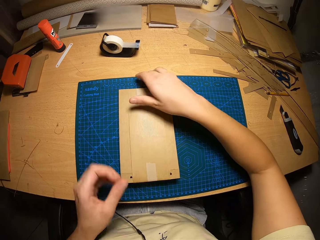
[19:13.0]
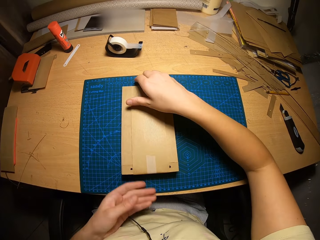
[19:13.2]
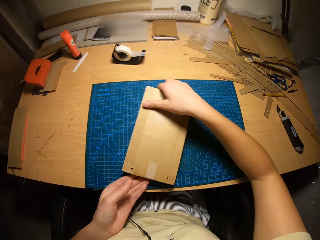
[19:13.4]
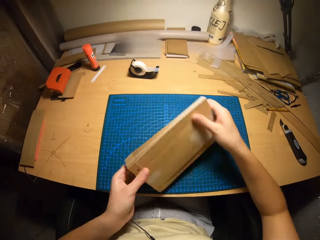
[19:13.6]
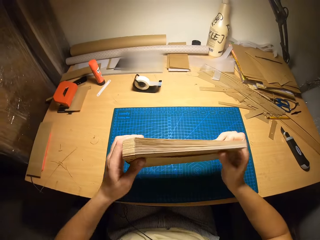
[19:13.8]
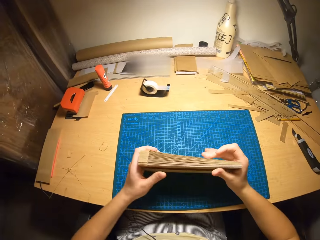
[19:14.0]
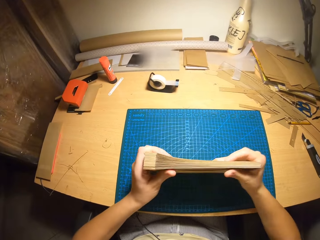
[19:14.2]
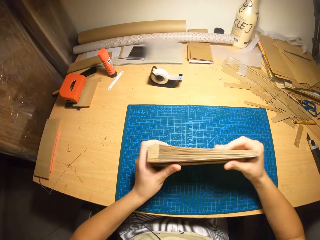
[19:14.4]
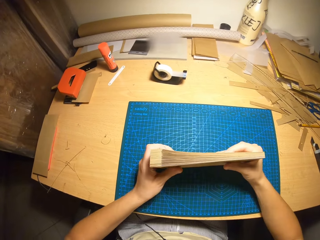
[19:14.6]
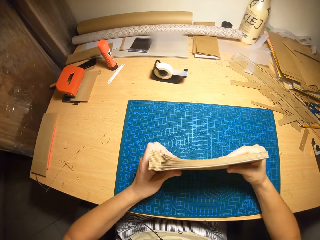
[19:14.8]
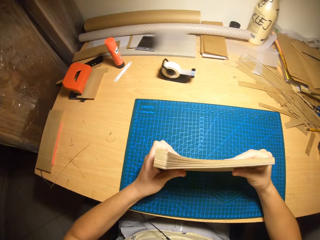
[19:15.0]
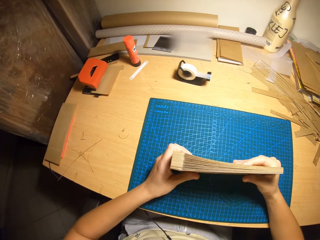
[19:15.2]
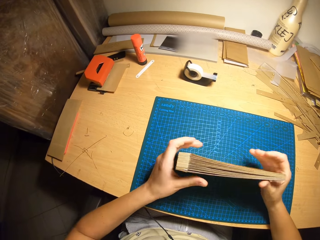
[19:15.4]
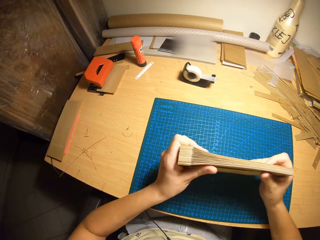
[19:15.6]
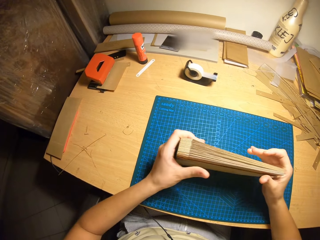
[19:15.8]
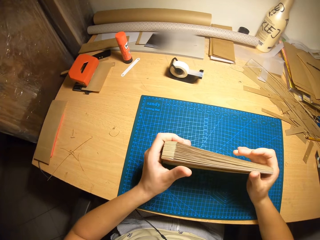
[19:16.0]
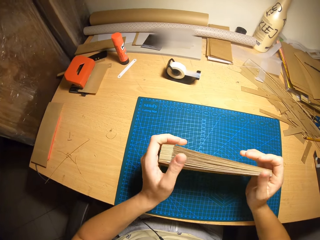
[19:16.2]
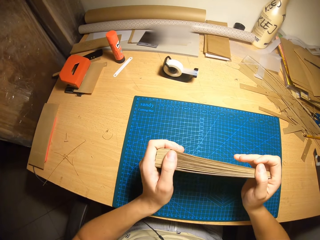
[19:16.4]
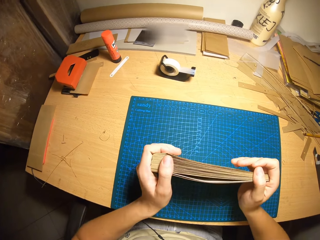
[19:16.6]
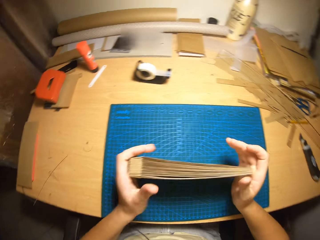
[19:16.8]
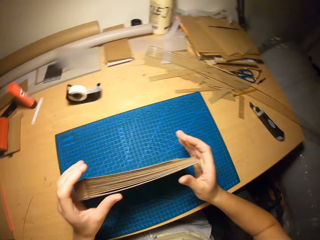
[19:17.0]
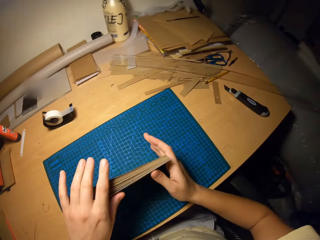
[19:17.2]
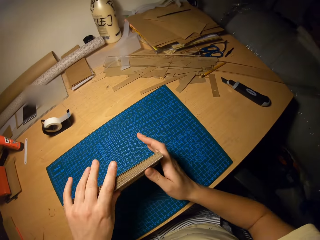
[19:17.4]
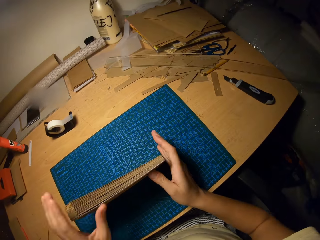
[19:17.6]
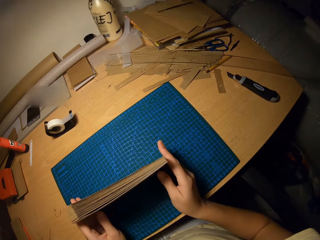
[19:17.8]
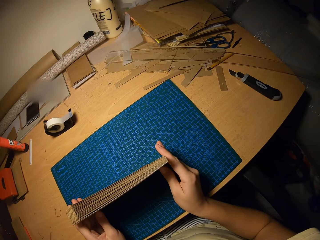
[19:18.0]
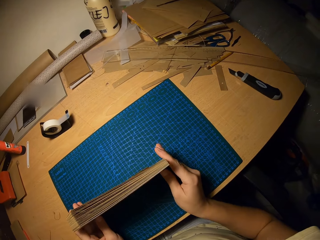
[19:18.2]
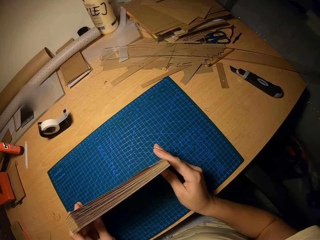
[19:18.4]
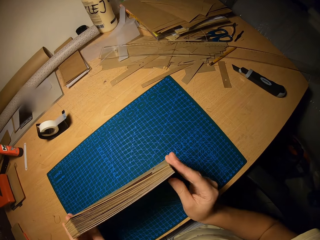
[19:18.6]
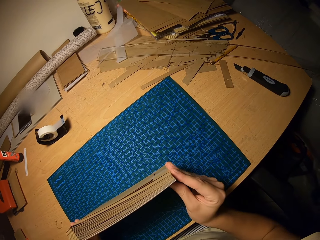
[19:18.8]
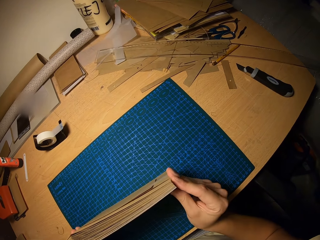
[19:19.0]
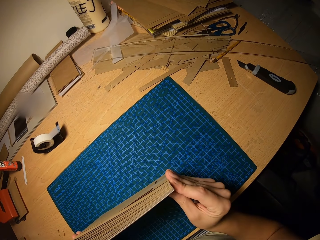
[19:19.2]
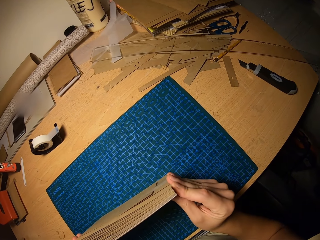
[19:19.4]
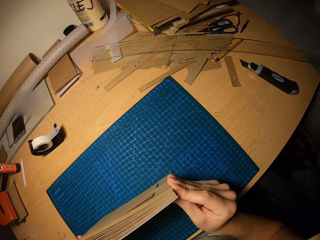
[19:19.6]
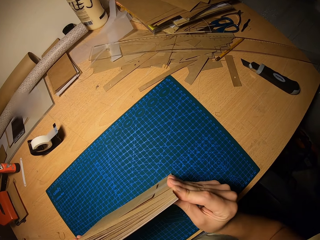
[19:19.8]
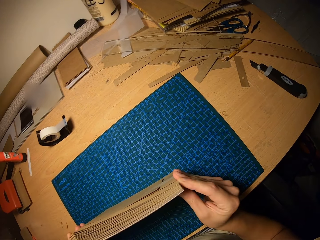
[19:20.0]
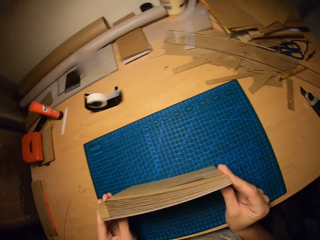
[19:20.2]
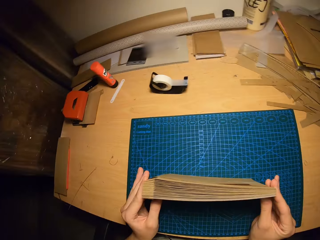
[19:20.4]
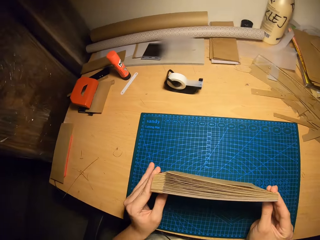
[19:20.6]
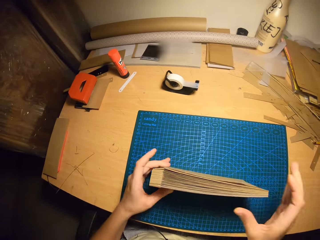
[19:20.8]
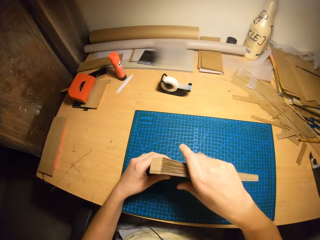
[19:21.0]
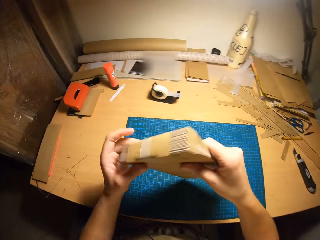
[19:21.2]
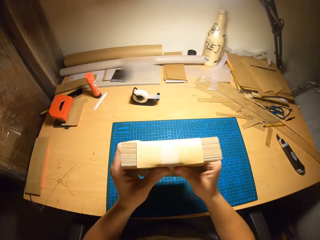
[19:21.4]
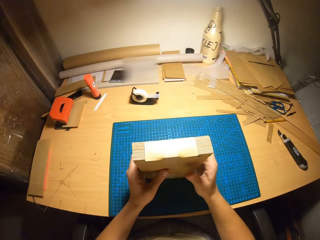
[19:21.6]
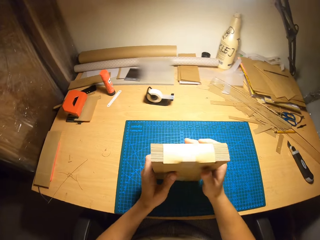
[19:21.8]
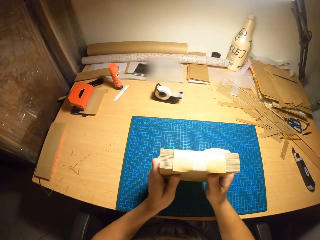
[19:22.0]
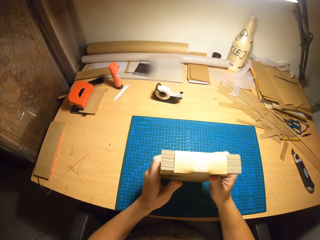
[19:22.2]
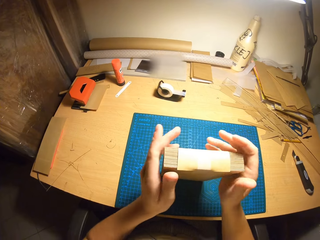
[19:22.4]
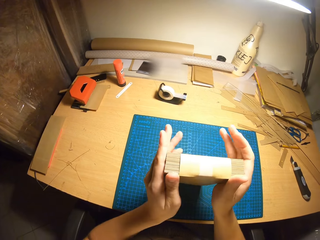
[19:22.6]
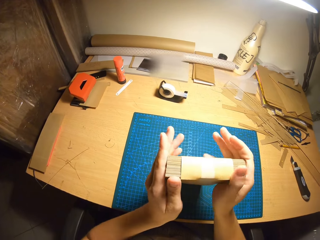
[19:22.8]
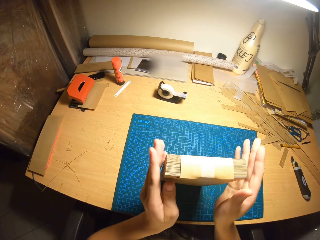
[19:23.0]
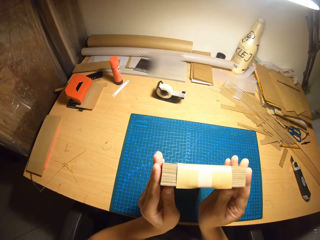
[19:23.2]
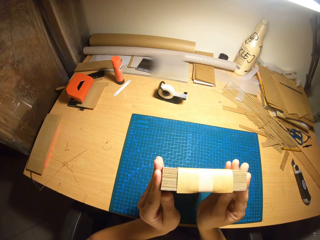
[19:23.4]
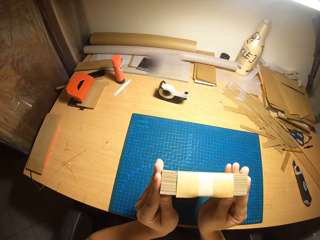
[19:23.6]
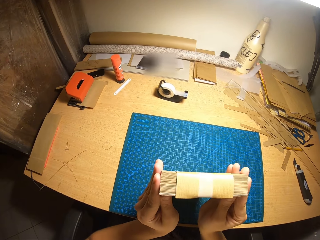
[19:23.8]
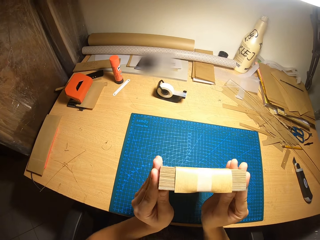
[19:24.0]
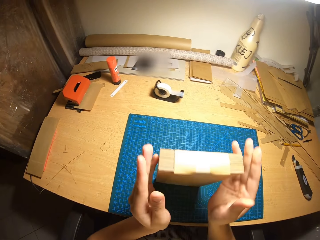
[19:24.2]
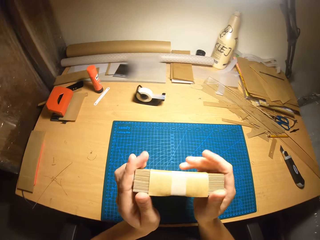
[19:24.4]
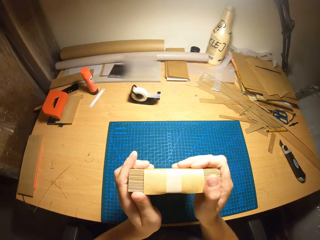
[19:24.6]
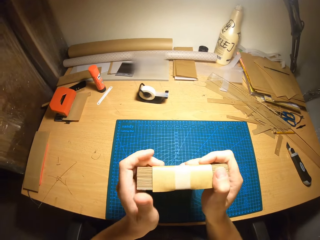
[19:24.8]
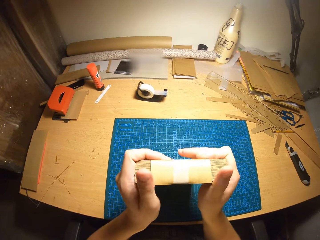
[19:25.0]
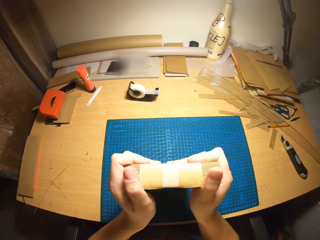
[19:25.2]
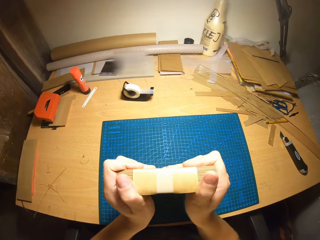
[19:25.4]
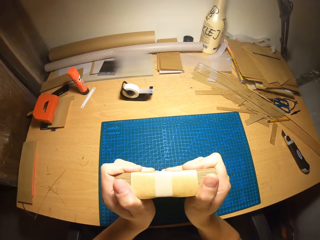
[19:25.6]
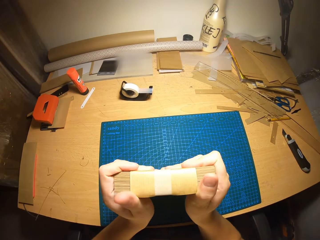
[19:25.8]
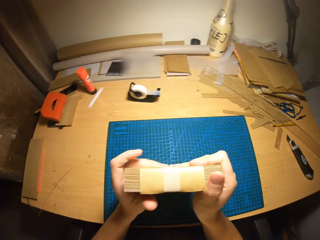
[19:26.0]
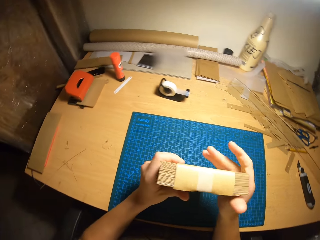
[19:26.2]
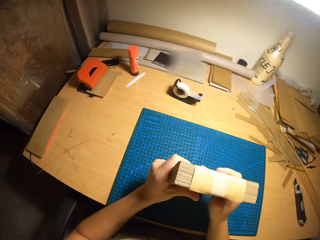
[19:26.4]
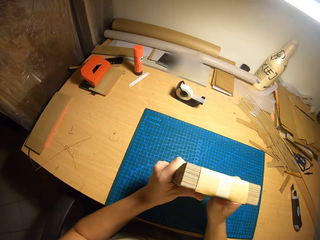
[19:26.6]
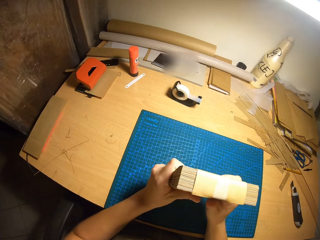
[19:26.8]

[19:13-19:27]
The camera wearer picks up the cardboard craft from the table with her right hand. She turns the envelopes, places the envelopes on the table. She holds the cardboard craft with both hands. She presses the envelopes, places the envelopes on the table, lifts the envelopes, lets go of the envelopes. She holds the envelopes. She aligns. She holds the envelopes. She lets go of the envelopes. She presses the sides of the cardboard craft with both hands. She rotates the cardboard craft with her right hand. She places the envelopes on the table. She presses the sides of the cardboard craft with both hands. She lets go of the envelopes. She holds the table. She holds the envelopes.

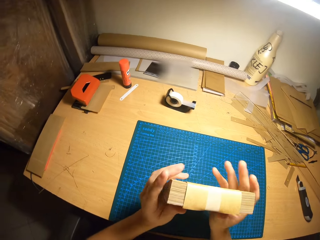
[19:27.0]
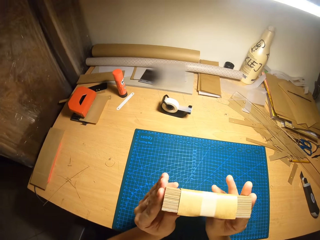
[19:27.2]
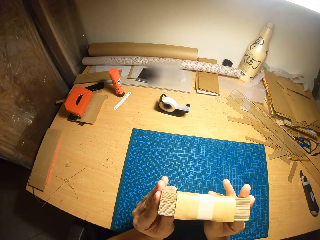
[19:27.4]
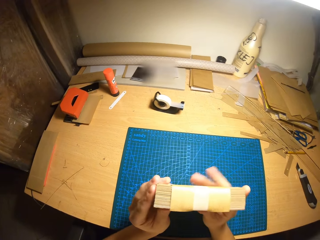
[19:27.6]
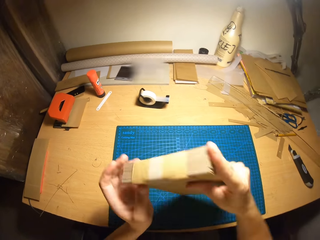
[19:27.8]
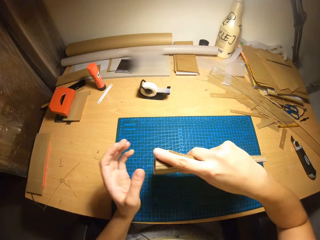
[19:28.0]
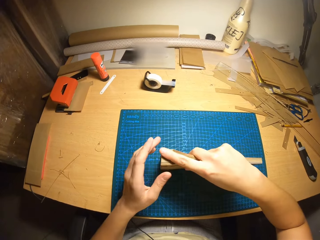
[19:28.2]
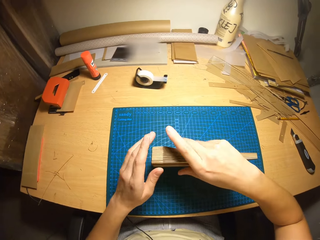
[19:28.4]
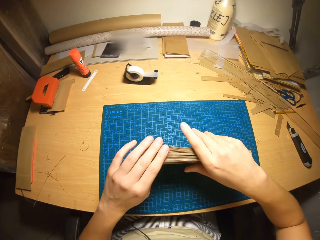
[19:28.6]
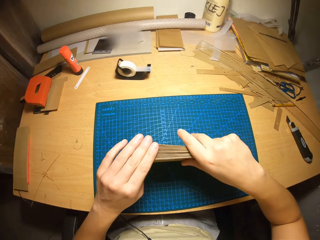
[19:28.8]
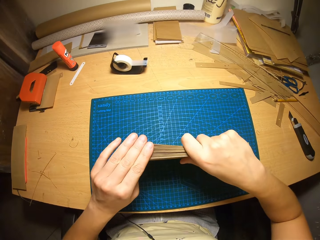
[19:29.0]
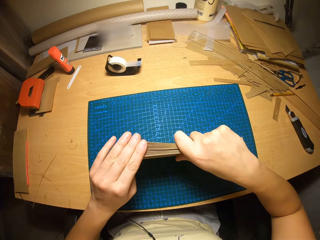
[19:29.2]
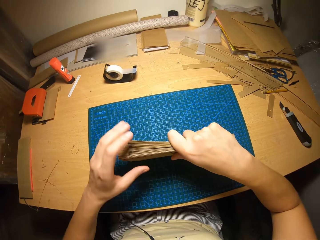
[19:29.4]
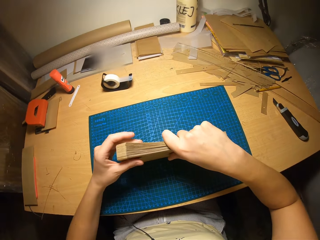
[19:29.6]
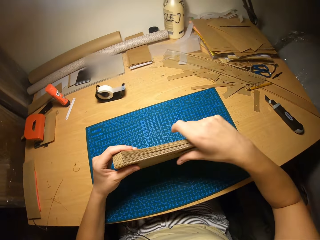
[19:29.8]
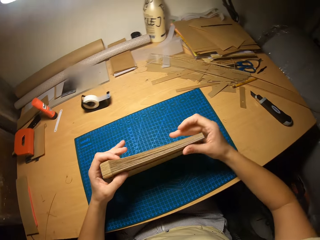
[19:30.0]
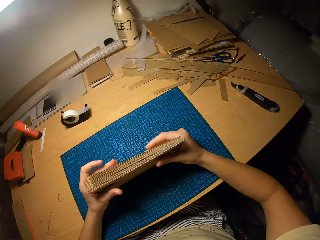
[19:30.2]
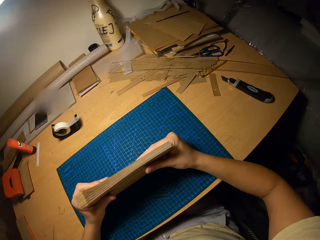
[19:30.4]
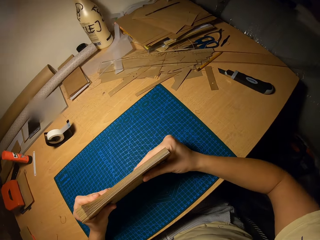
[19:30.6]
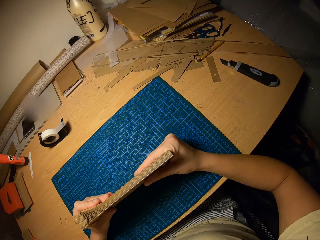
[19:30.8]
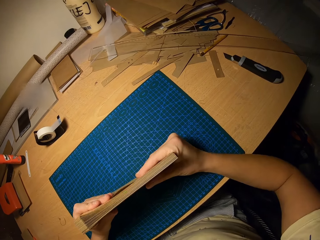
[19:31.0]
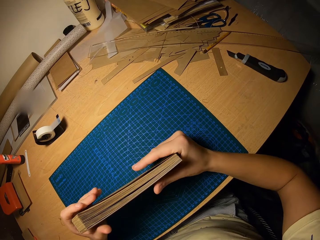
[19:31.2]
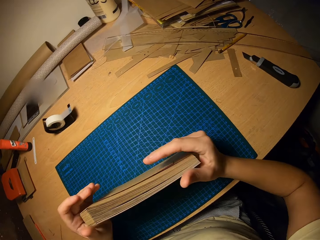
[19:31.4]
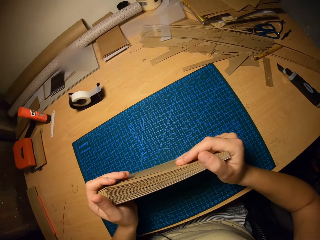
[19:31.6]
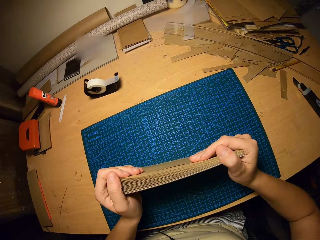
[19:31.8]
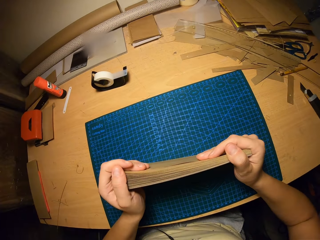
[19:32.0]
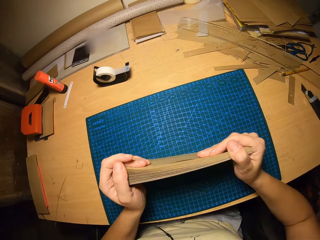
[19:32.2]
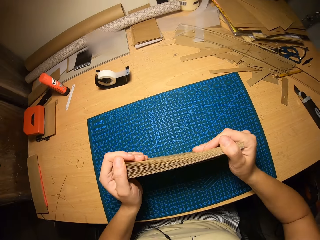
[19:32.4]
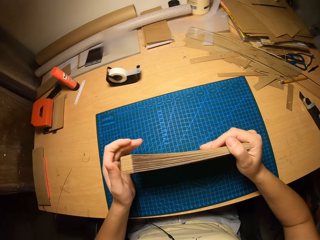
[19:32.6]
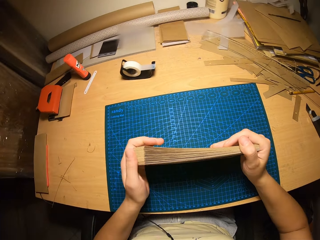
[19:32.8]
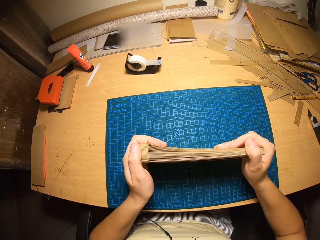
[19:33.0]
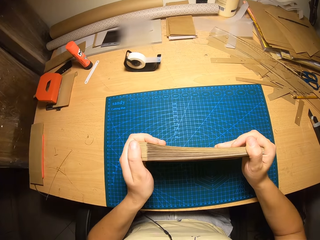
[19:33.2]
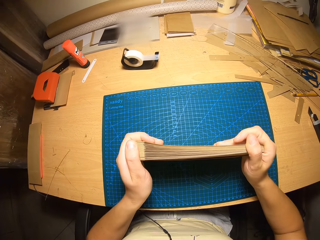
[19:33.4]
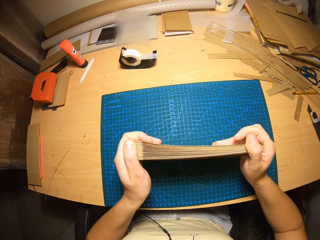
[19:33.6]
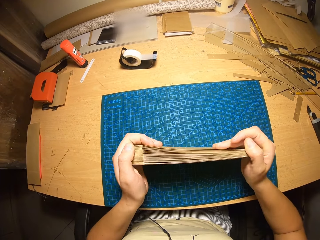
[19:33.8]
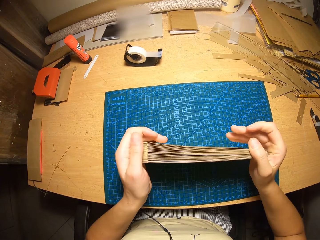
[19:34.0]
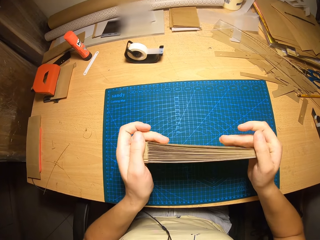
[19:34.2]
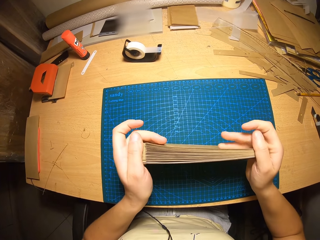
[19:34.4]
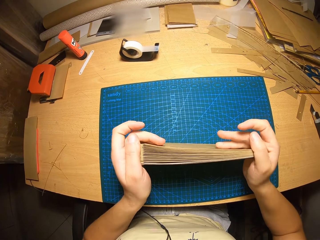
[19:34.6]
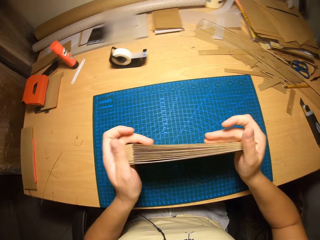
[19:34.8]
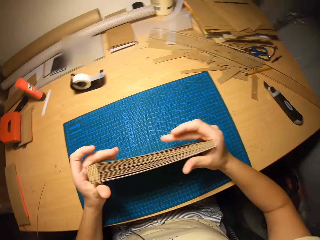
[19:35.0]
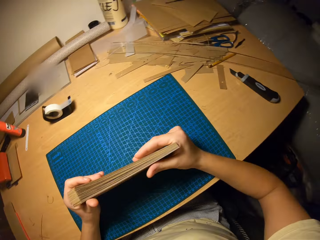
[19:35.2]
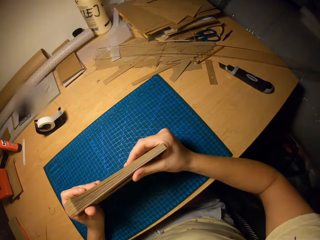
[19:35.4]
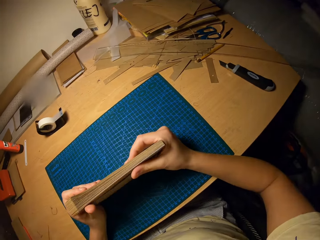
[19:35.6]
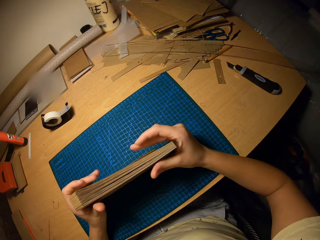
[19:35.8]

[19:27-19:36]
The camera wearer rotates the cardboard craft with her right hand. She holds the envelopes. She presses the sides of the cardboard craft with both hands. She lets go of the envelopes, holds the envelopes, presses the envelopes, lets go of the envelopes, holds the envelopes, presses the envelopes.
